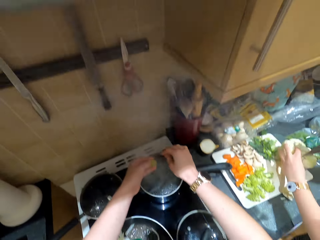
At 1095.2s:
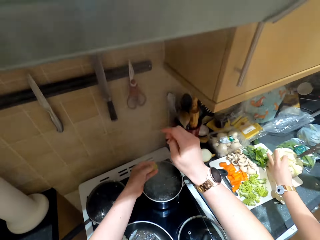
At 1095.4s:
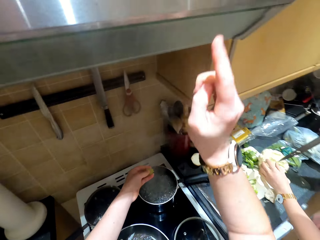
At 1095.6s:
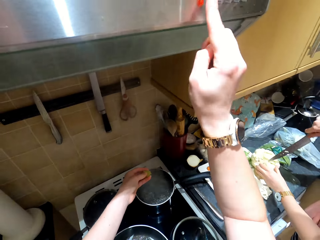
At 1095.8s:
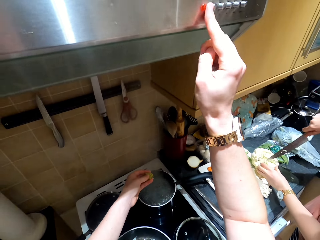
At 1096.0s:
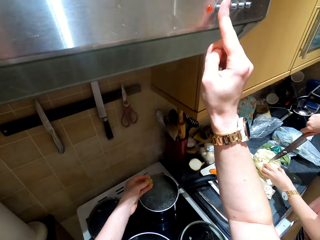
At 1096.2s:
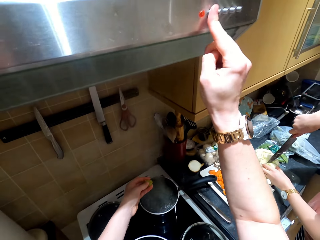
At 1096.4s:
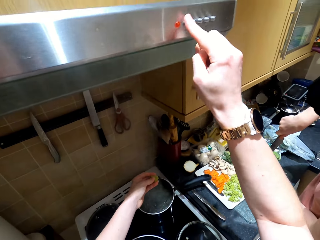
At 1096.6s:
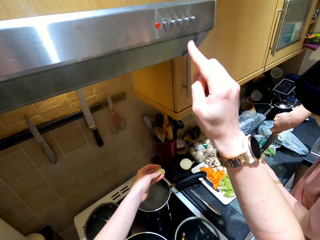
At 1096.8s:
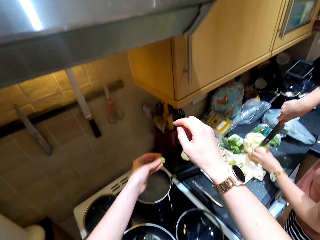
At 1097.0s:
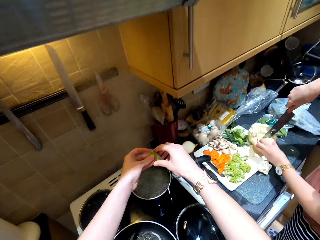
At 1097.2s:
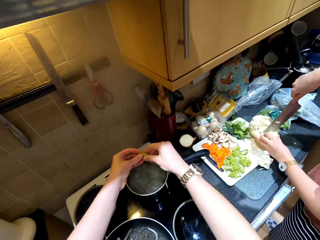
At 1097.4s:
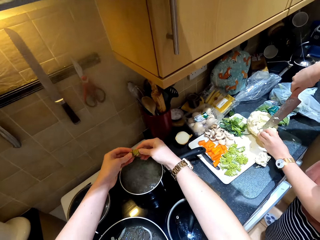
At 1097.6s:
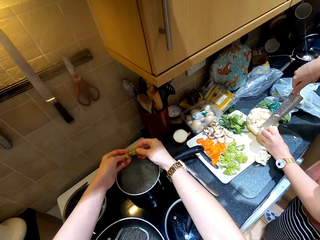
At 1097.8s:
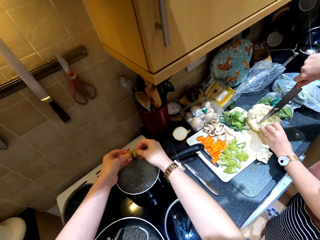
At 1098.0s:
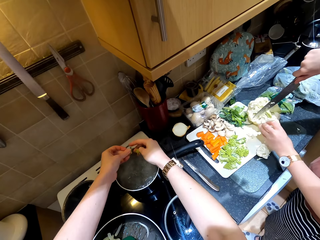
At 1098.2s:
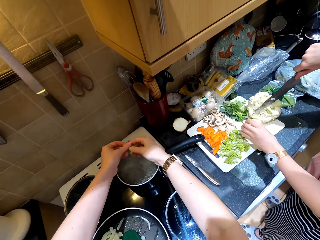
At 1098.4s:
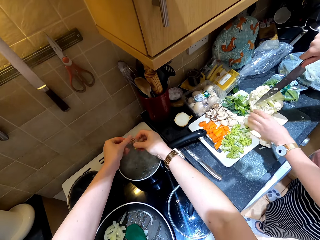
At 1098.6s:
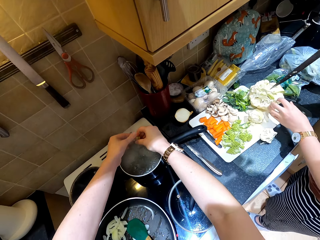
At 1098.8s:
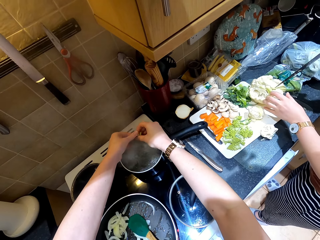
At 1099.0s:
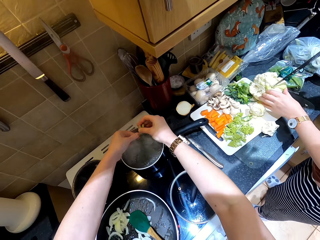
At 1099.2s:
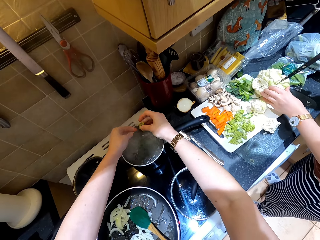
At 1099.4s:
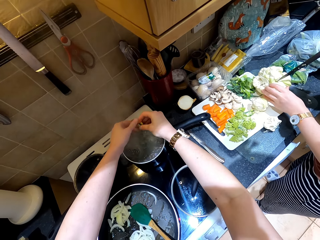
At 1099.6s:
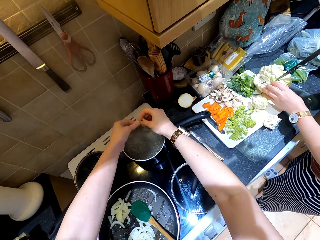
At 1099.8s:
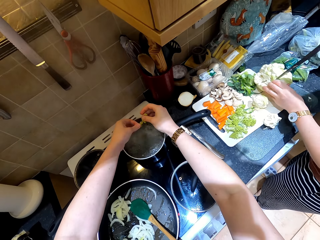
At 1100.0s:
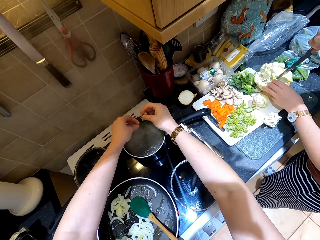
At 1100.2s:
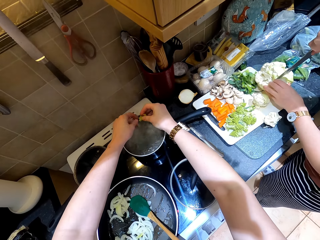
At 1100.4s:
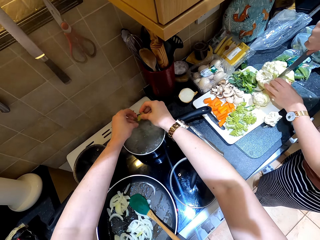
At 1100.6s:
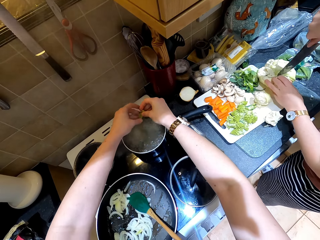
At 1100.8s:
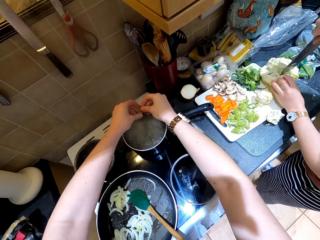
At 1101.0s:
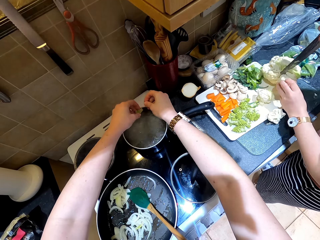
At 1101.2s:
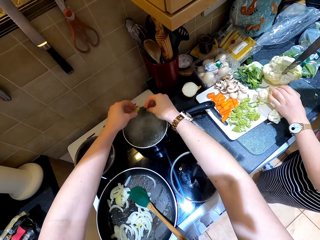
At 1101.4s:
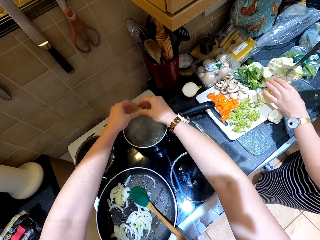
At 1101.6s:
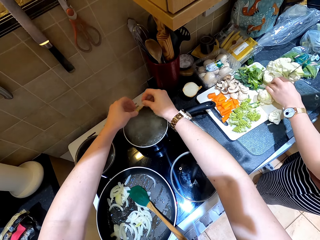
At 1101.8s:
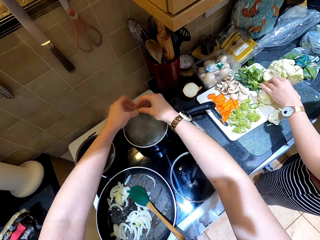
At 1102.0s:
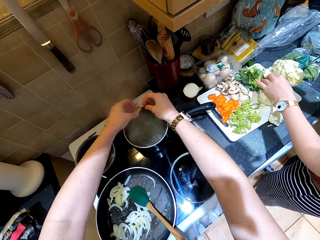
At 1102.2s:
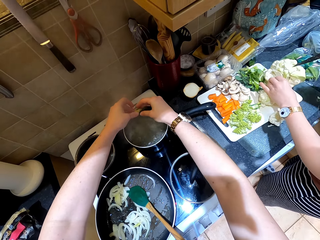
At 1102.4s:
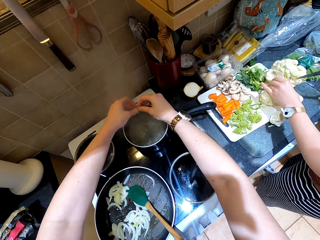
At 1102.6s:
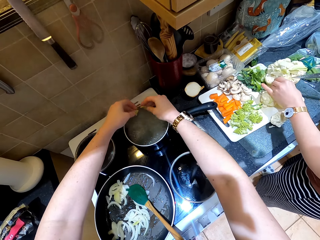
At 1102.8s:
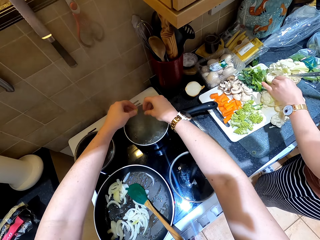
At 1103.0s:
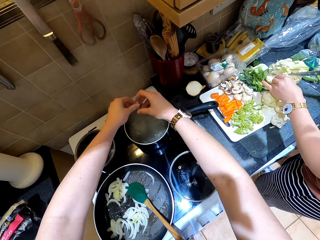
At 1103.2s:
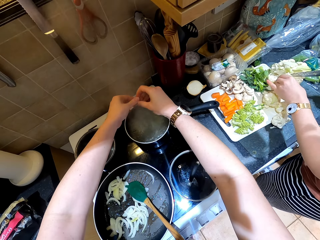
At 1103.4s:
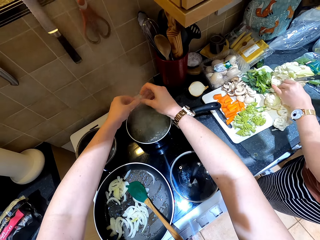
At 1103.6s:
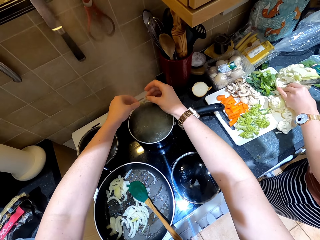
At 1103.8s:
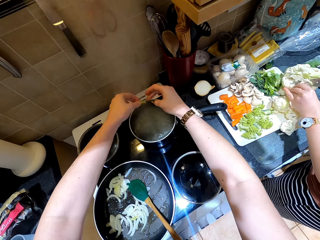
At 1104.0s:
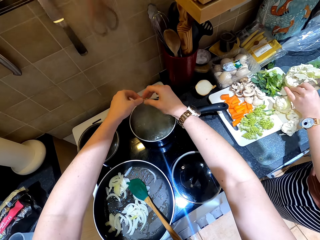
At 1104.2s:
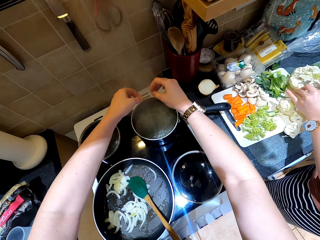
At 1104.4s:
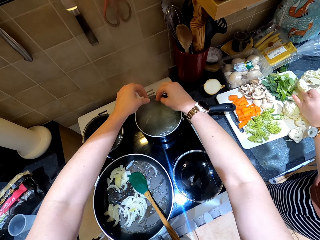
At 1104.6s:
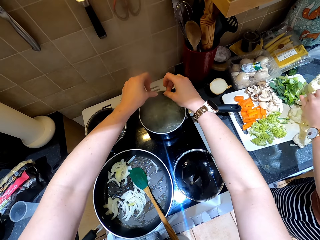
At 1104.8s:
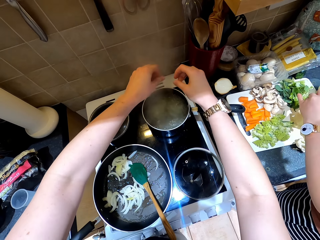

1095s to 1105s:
The camera wearer presses the chimney hood. They adjust the oven. They put spice in the boiling water in the cooking pot. A lady cuts the cabbage.

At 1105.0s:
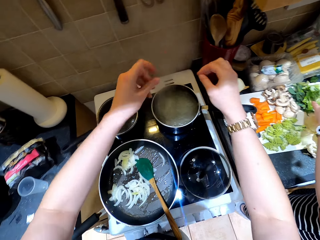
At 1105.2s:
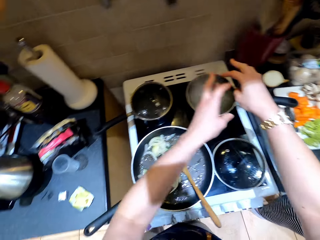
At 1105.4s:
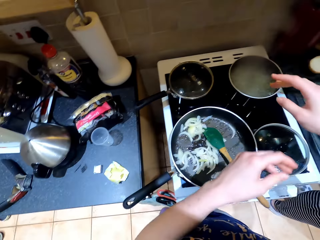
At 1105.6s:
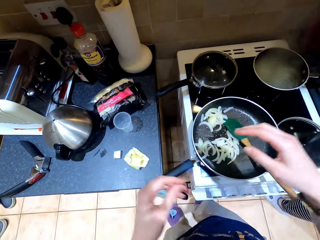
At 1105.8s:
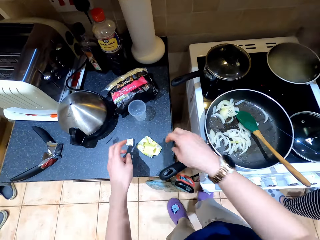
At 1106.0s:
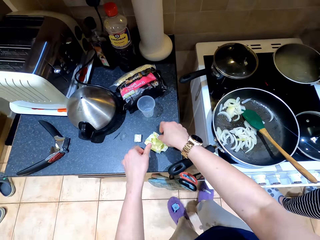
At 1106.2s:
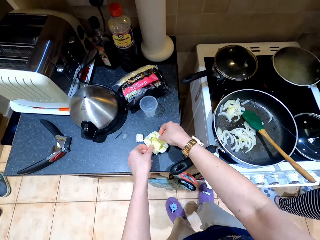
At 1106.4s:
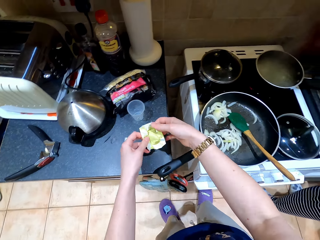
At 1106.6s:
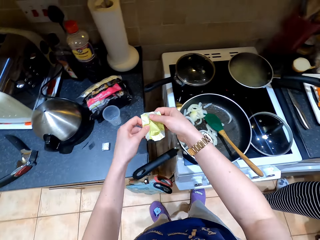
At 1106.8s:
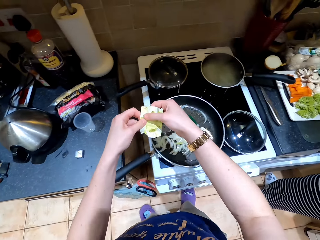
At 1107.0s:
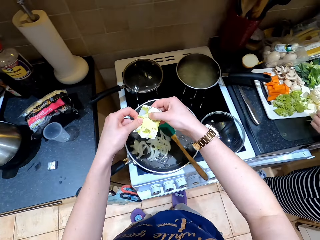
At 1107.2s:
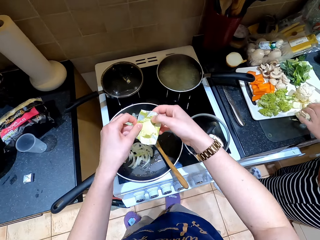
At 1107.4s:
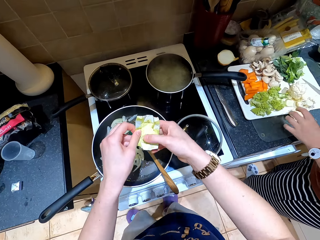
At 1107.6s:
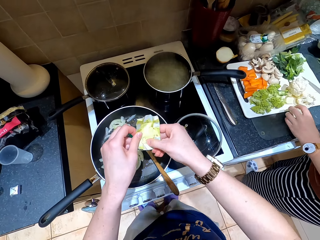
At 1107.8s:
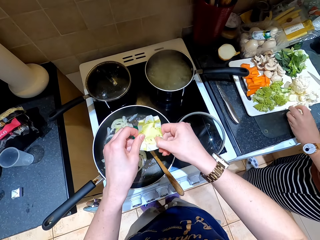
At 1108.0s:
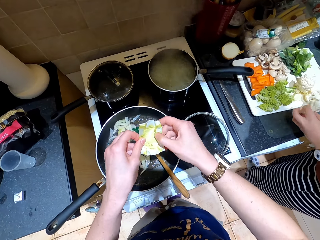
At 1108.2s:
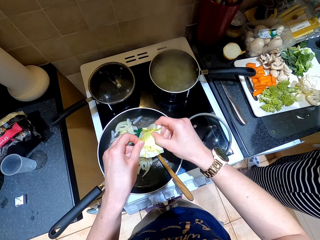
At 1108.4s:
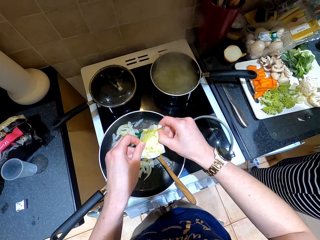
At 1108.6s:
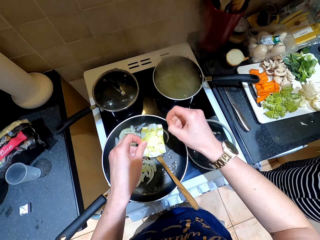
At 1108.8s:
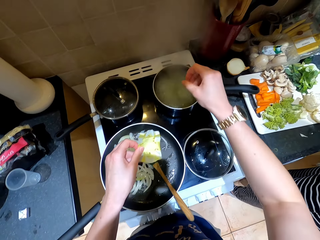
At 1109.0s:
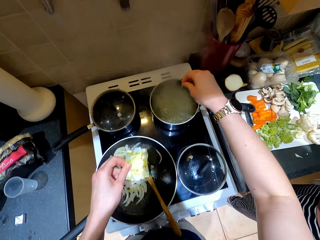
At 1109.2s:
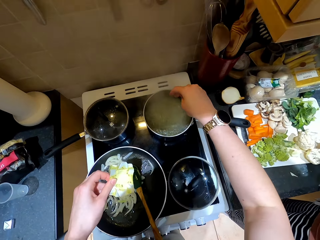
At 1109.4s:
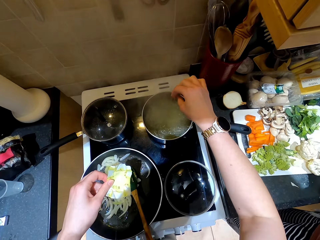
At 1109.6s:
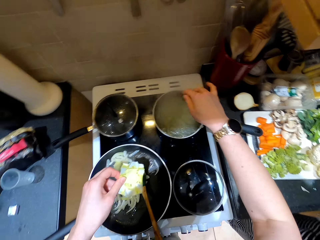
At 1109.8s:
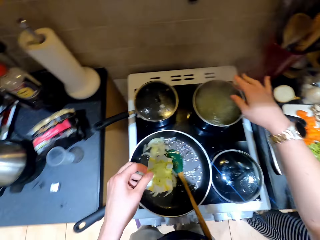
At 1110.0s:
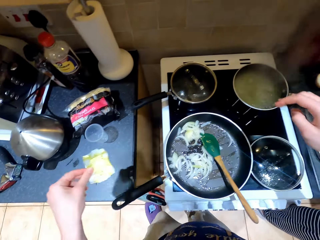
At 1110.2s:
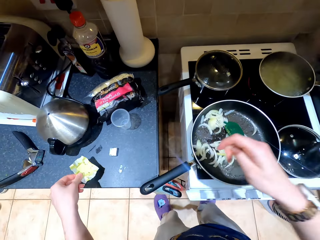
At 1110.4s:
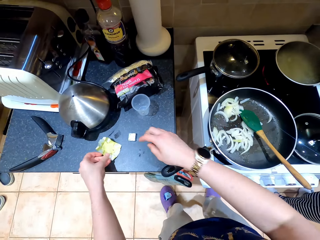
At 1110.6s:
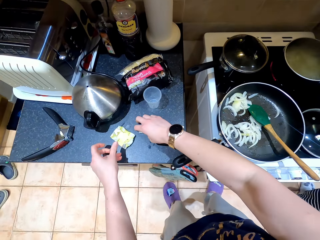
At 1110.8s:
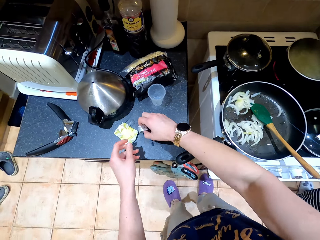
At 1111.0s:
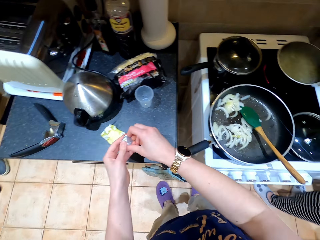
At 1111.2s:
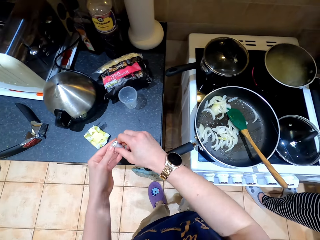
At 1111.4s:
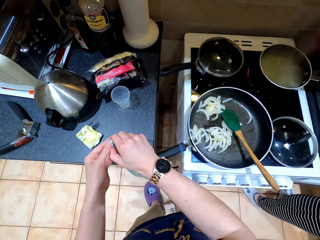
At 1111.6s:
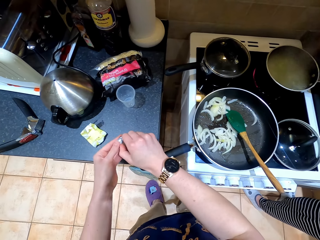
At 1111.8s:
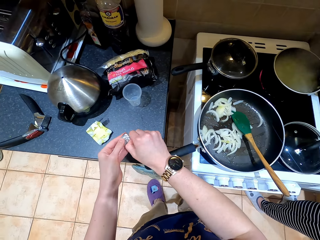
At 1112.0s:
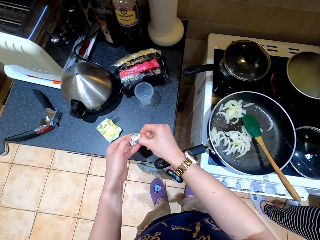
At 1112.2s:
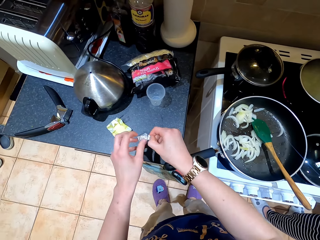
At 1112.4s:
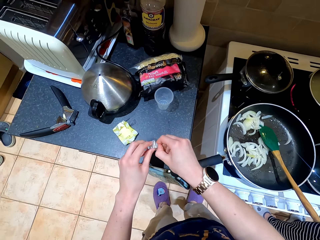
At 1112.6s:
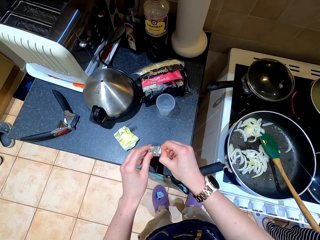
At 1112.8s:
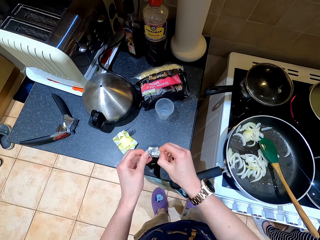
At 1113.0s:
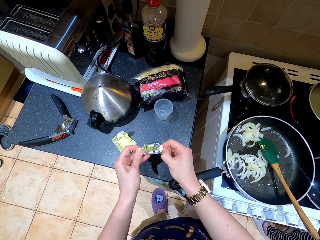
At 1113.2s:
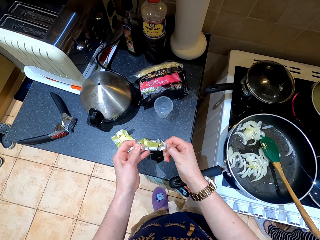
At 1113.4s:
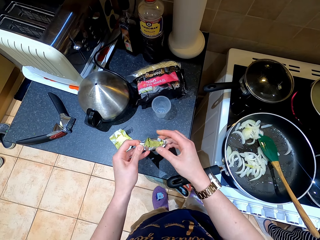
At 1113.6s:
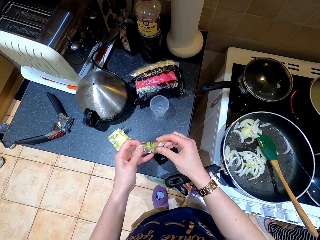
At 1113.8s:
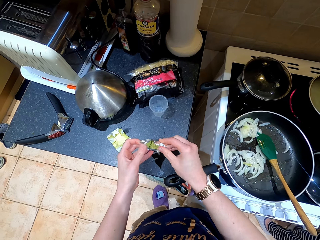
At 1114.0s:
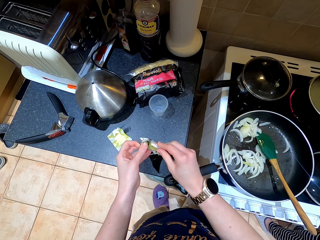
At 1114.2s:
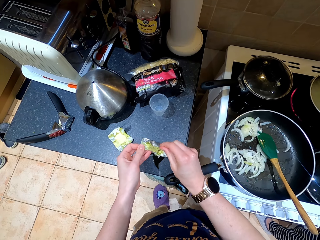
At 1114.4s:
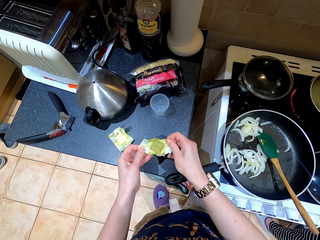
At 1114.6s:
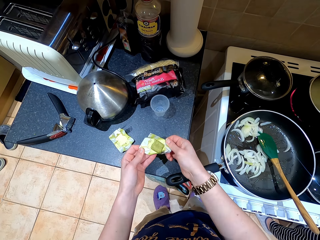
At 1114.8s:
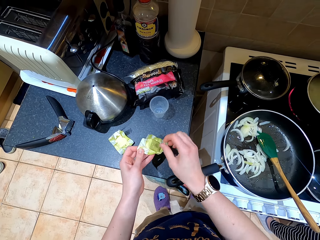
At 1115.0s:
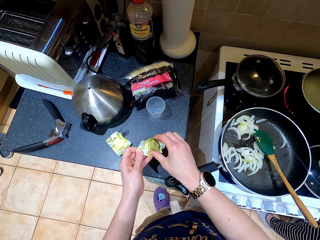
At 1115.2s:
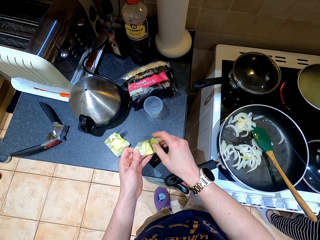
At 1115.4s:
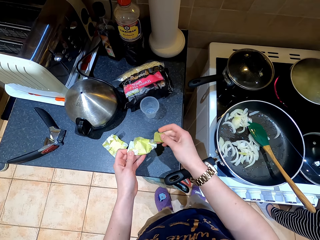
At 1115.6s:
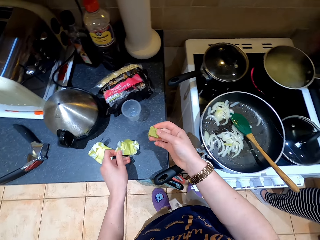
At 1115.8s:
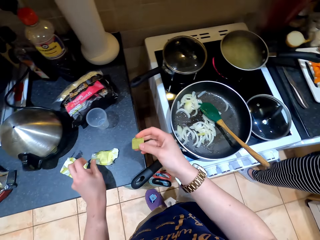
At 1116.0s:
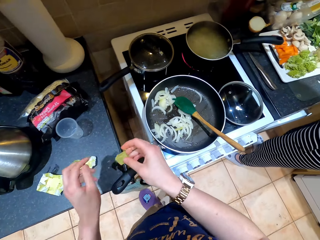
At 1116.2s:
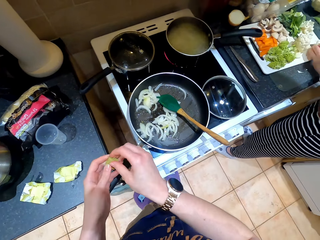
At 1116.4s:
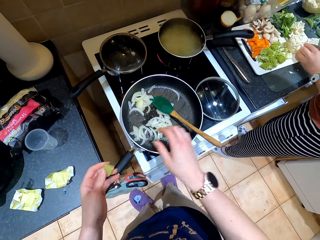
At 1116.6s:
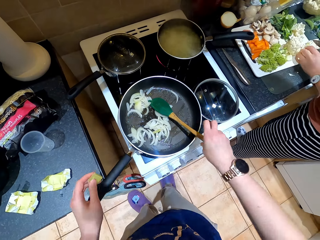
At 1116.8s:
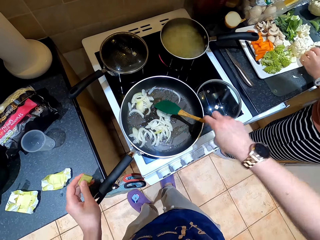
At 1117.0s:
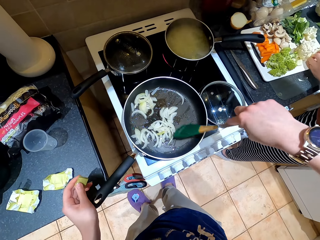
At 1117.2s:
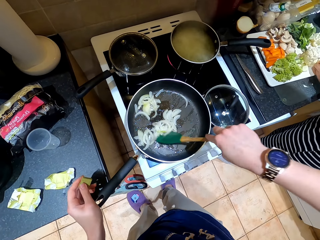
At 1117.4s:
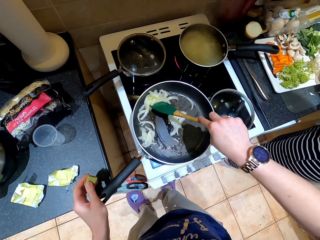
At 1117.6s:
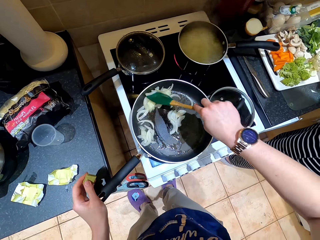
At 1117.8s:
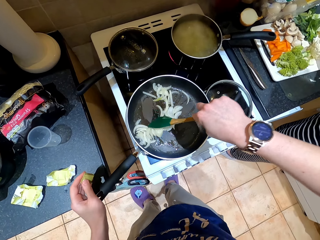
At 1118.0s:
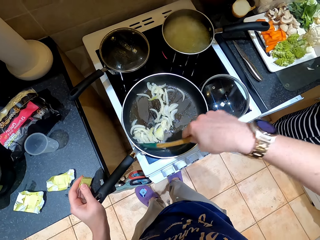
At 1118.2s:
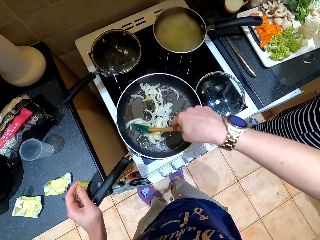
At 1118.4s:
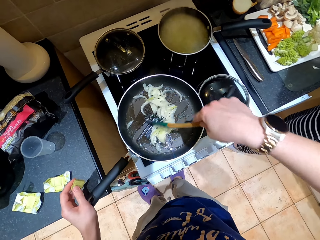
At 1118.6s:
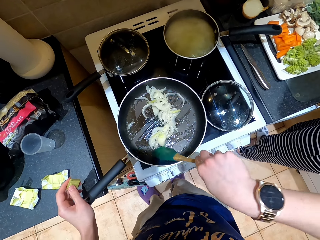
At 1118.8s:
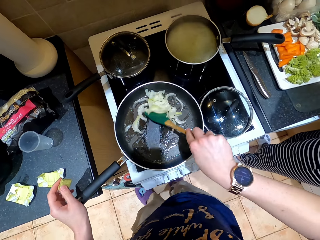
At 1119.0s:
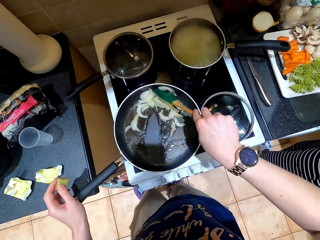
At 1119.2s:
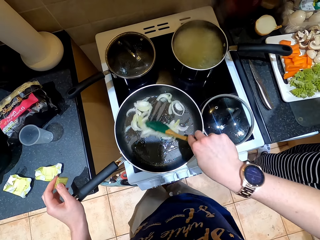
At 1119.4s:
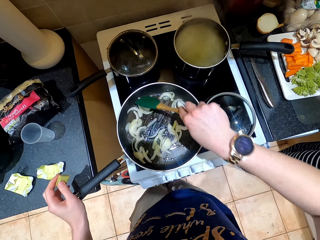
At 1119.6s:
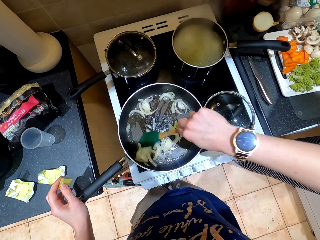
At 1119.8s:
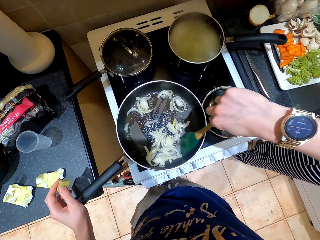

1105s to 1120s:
The camera wearer picks the spice paper or wrapper from the countertop. A lady collects cauliflower. The camera wearer removes something from the wrapper. They put spice in the water in the cooking pot and drop the wrapper. They pick the spice from the countertop, hold something with the other hand, and open the spice paper. They take something, drop the wrapper, hold something, and take a cooking spoon. The lady chops the cauliflower. The camera wearer touches the pan. They stir the onions in the cooking pot.
